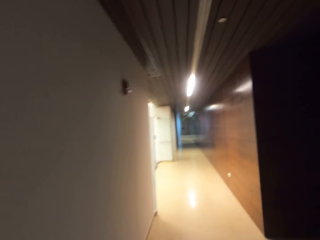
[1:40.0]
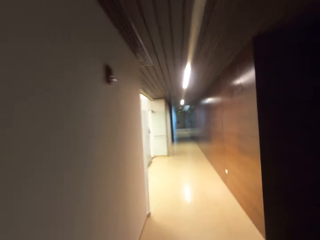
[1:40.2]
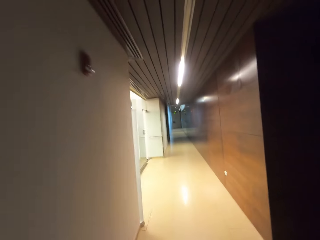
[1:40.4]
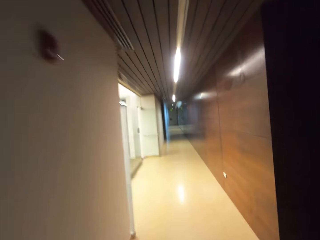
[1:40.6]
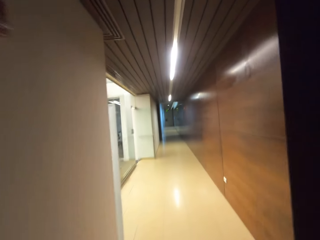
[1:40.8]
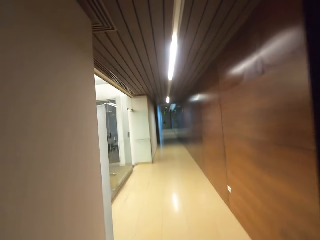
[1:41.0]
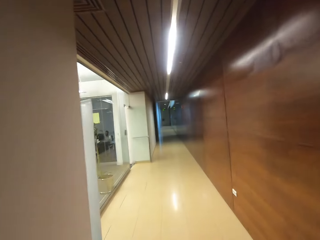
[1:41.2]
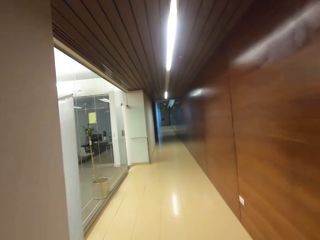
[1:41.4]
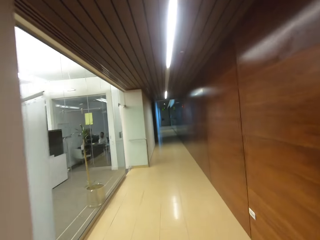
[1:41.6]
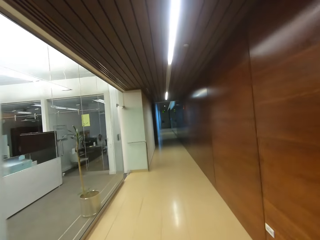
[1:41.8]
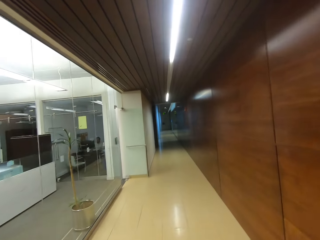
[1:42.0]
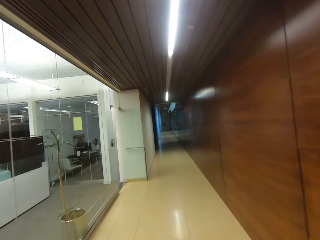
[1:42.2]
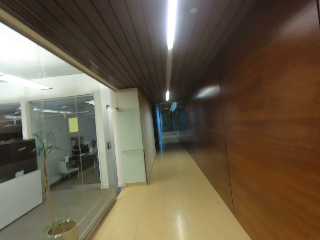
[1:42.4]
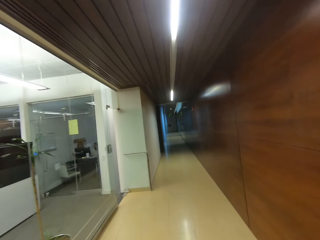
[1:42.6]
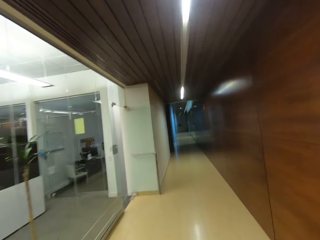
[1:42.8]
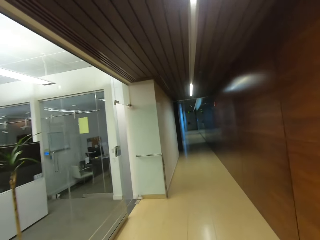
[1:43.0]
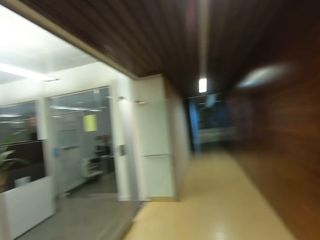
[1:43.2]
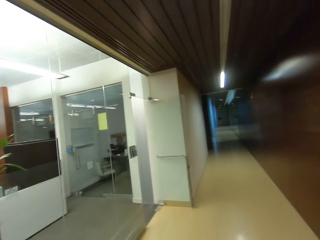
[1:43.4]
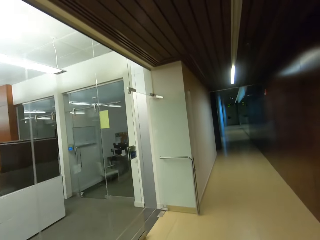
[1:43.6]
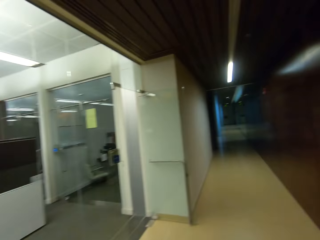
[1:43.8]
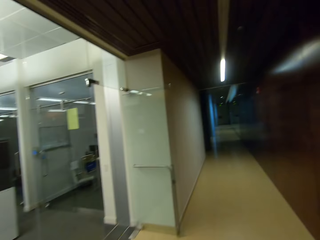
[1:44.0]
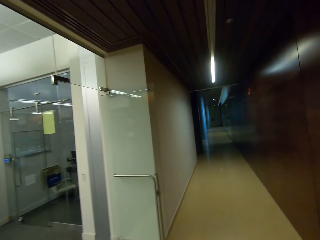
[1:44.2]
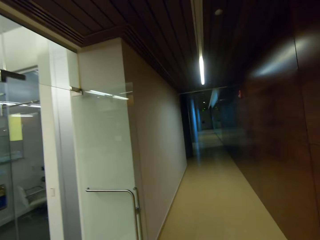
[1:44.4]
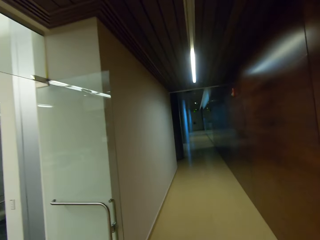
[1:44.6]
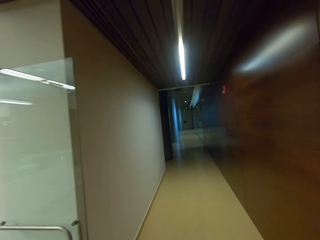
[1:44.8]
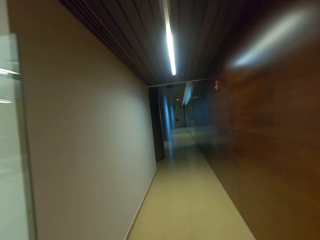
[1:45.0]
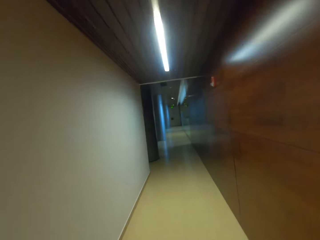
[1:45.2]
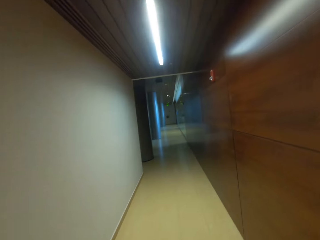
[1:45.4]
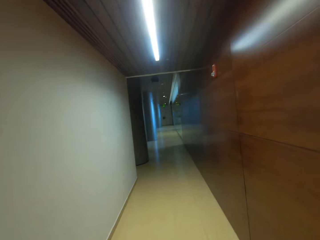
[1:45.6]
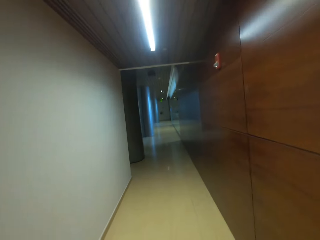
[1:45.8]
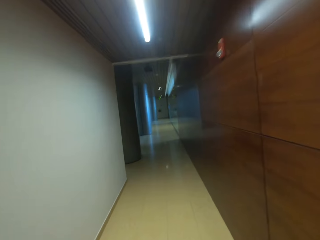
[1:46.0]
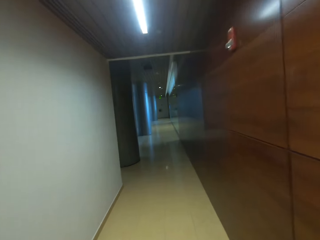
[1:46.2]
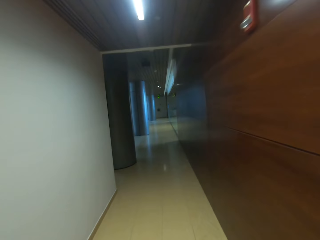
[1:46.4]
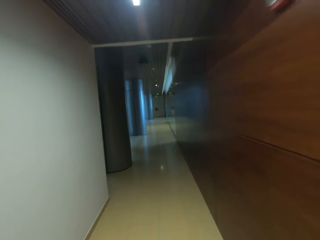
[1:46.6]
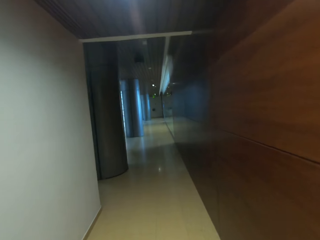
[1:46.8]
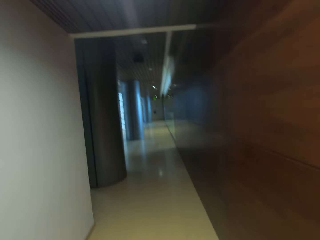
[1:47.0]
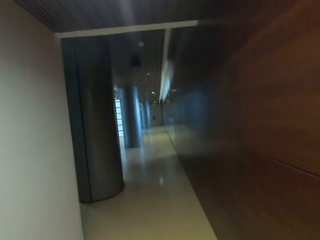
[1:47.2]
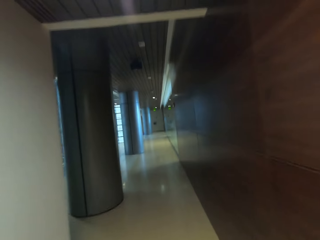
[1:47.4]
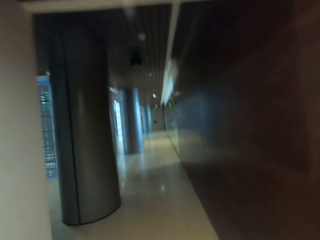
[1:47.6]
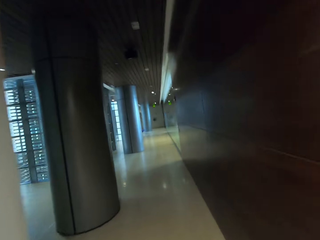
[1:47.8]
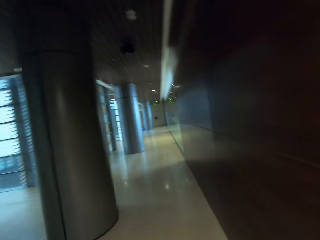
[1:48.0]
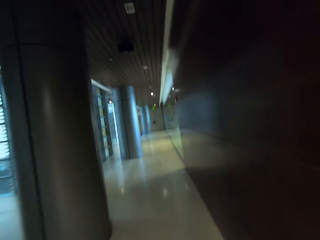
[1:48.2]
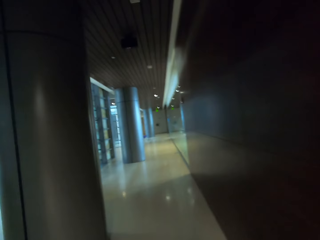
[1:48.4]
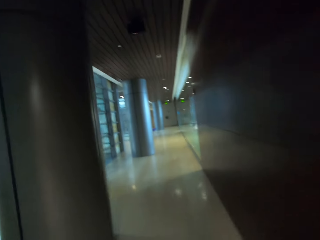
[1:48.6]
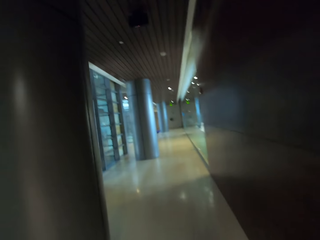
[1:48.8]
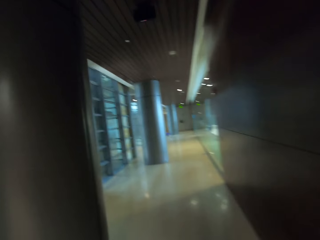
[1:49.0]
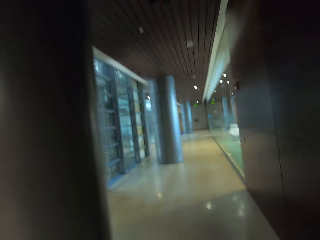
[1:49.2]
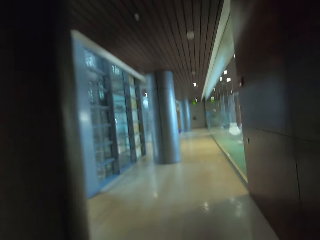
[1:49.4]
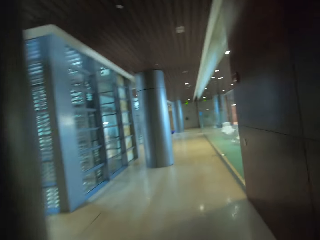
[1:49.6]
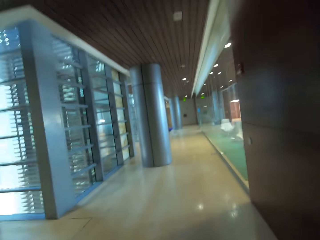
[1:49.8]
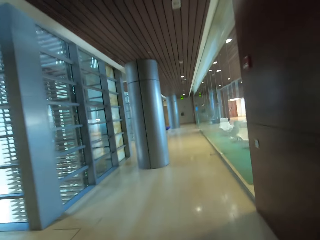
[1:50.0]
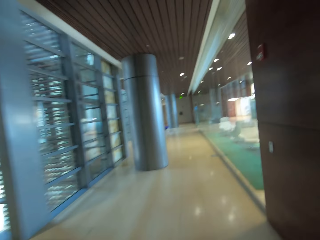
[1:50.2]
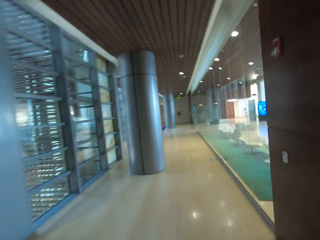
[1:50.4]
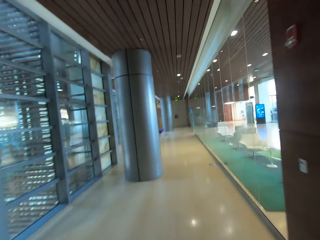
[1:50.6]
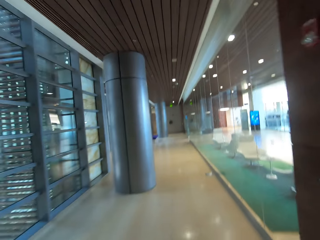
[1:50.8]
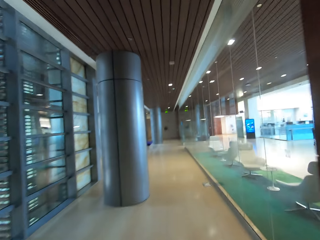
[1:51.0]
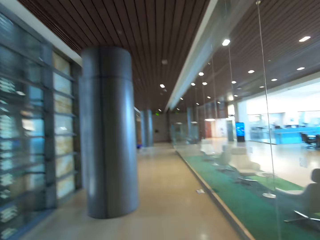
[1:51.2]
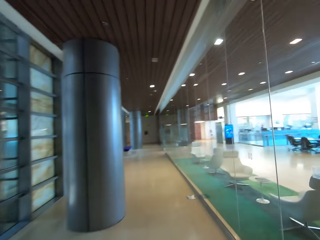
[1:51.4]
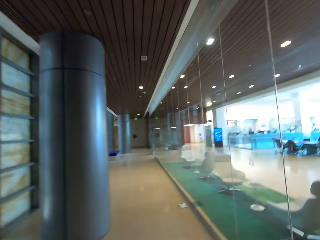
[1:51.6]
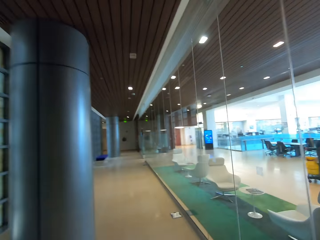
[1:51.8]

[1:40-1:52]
A man appears. The camera wearer walks around.

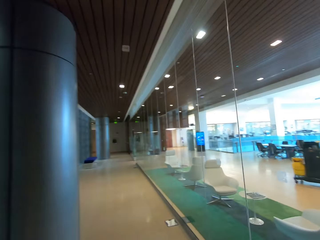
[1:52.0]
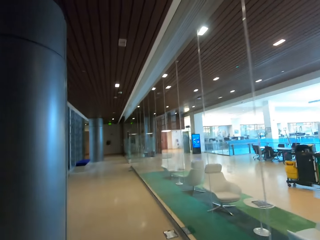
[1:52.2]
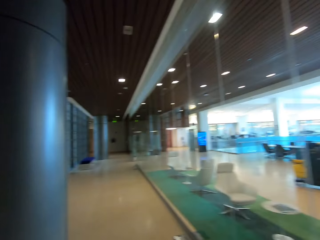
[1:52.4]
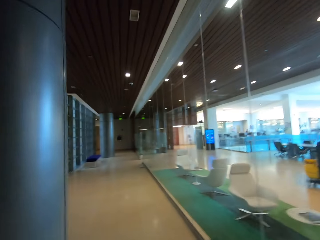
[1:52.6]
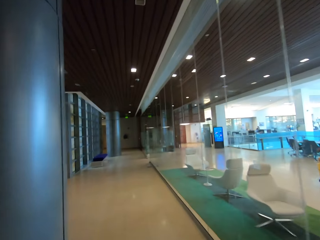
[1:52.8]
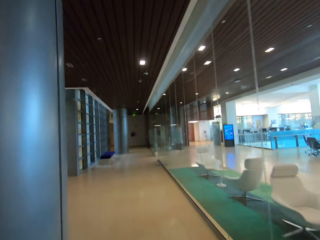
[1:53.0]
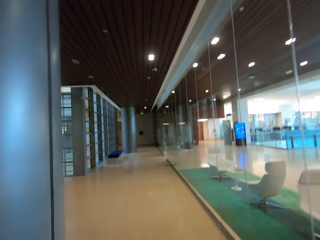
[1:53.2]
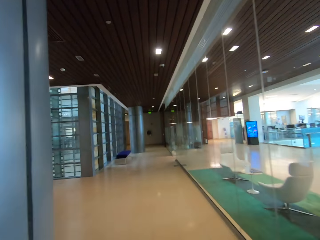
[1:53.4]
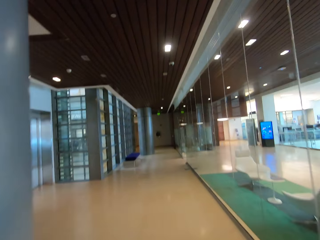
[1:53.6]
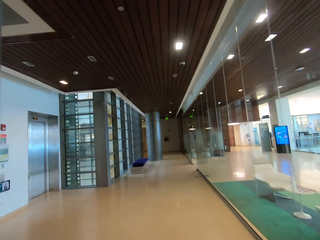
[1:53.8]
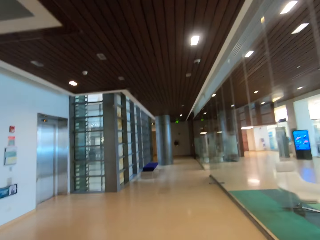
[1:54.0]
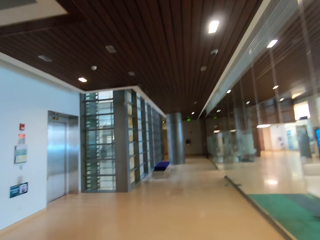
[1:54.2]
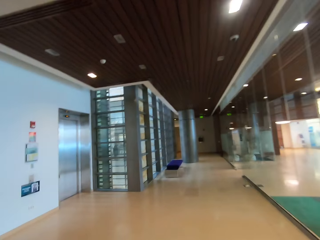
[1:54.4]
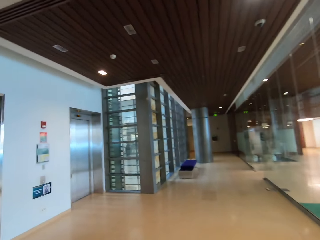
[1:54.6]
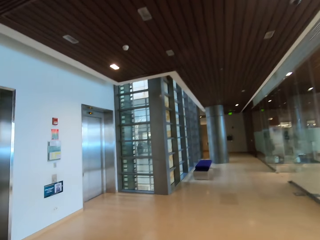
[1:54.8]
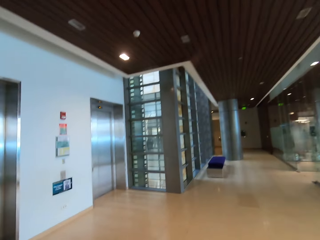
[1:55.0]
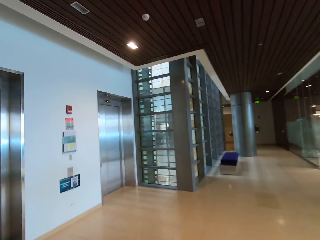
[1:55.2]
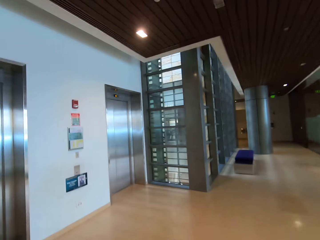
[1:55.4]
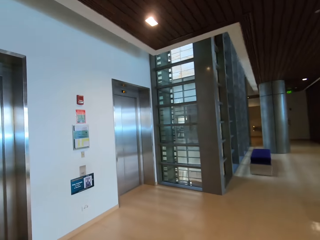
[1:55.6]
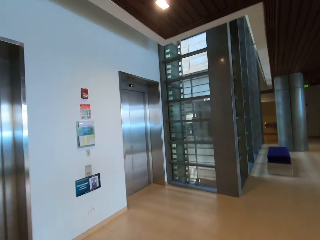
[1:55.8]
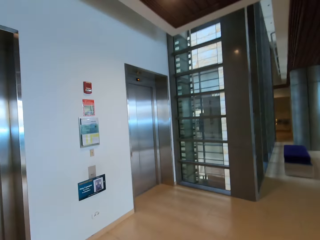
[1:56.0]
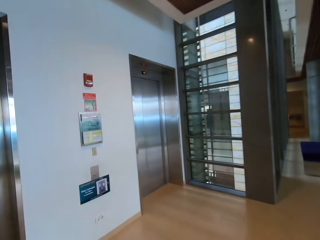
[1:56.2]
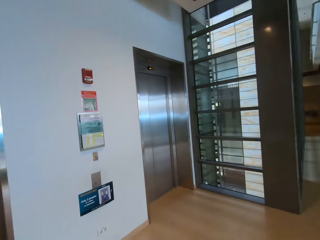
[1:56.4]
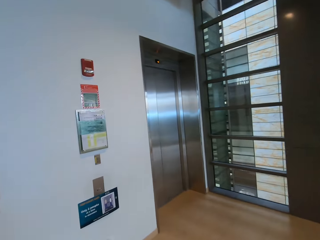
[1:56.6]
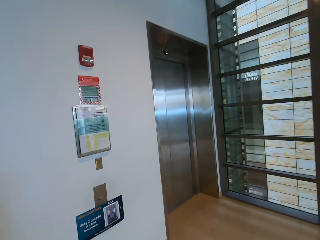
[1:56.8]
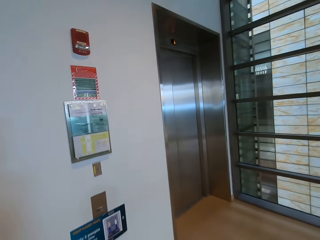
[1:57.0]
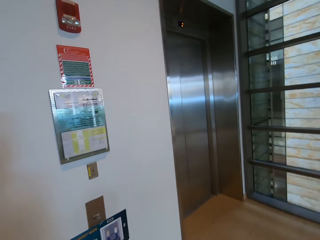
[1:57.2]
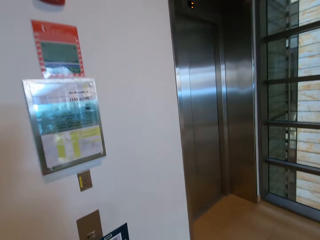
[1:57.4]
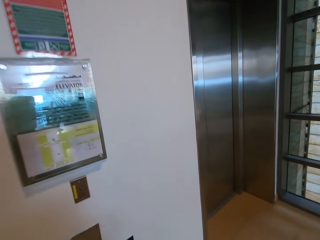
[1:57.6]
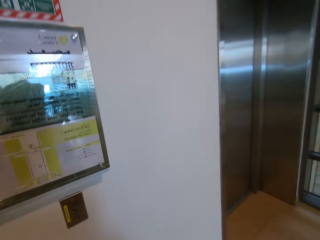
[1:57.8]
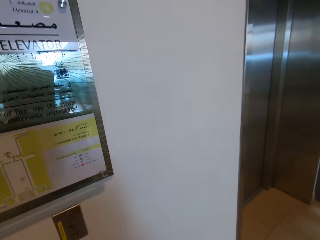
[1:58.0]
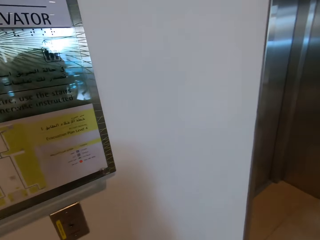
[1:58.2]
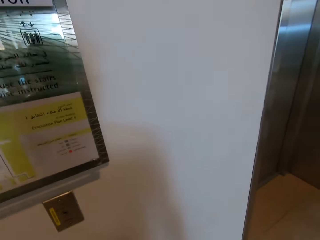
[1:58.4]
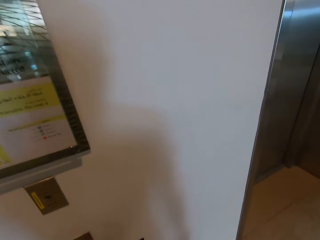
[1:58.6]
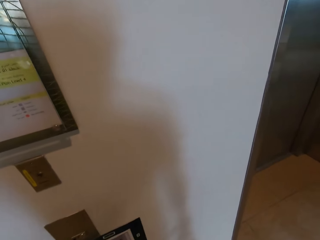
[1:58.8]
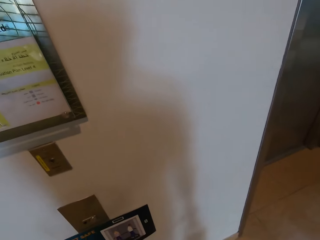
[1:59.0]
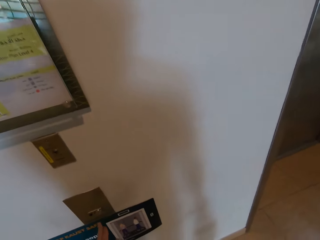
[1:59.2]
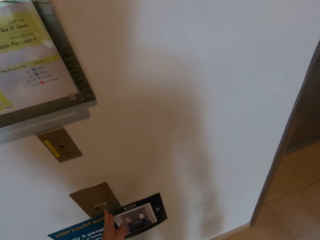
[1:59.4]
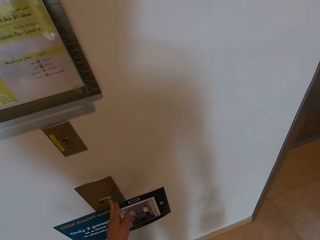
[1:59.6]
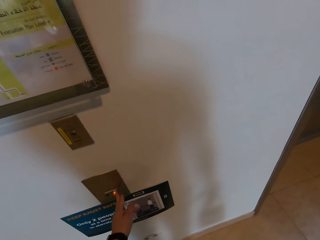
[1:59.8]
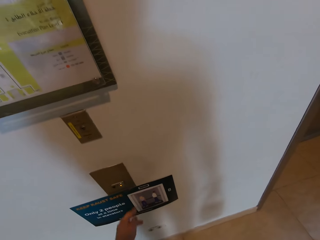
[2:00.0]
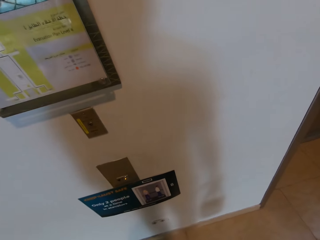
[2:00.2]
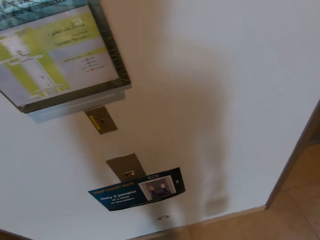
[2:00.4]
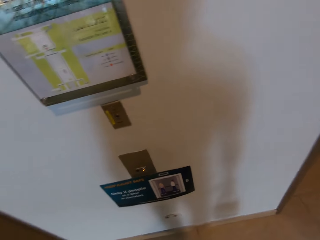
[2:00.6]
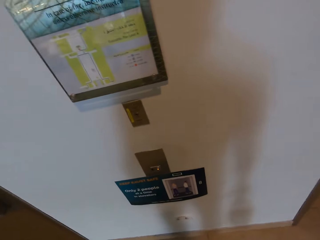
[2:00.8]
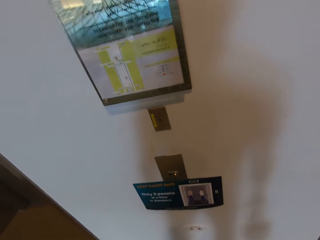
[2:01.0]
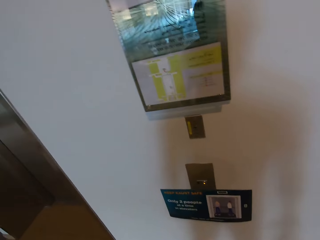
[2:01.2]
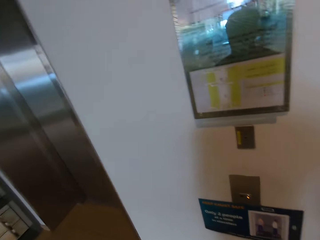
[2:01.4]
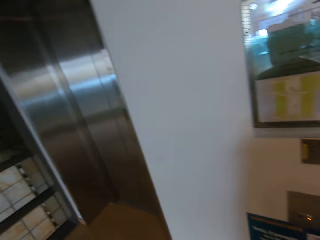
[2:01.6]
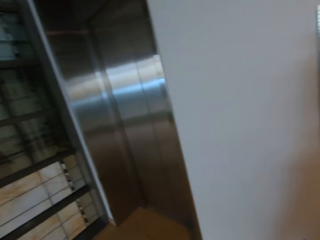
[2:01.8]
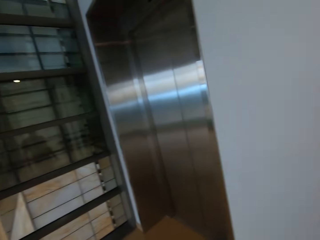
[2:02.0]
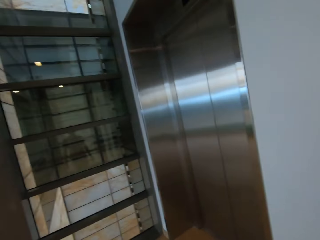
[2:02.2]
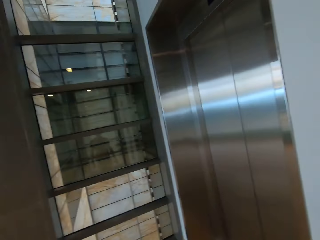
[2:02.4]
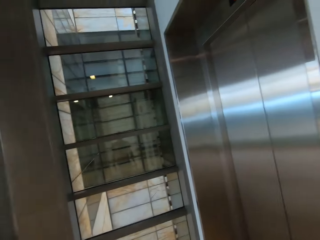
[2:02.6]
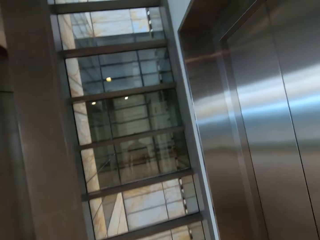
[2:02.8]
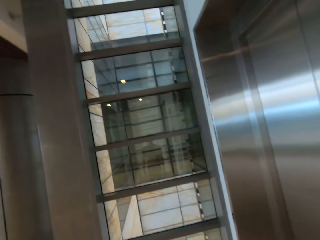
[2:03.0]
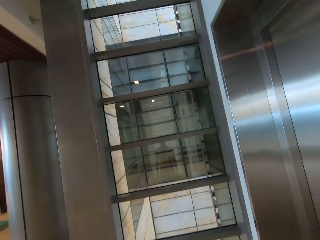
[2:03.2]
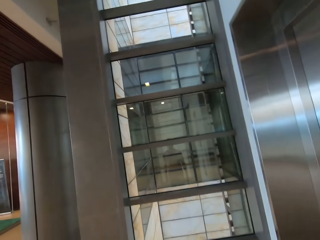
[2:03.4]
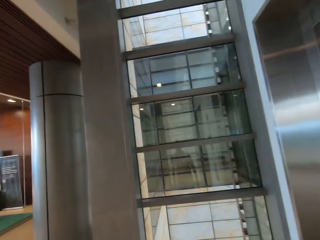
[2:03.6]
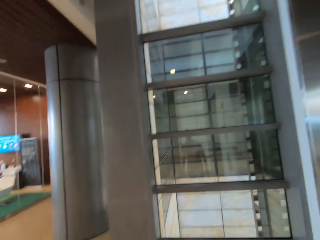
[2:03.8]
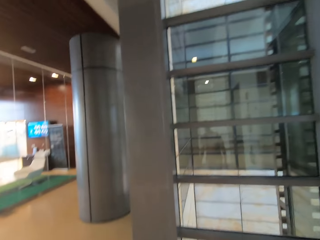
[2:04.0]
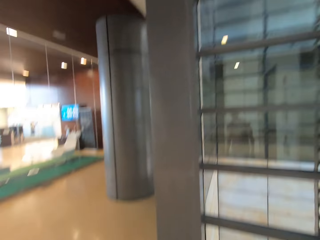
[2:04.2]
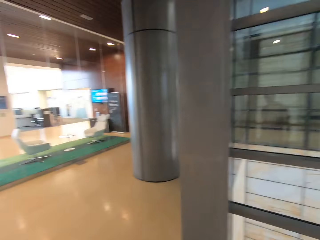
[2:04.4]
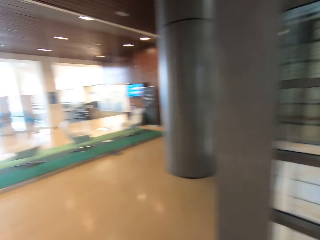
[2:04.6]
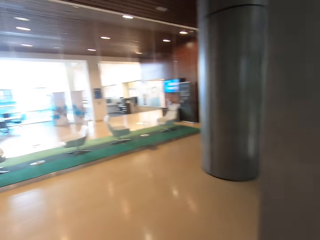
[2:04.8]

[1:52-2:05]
The camera wearer opens the lift. They press the elevator's button. They look around.
